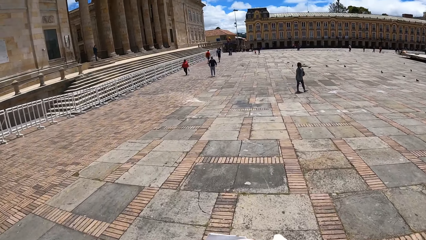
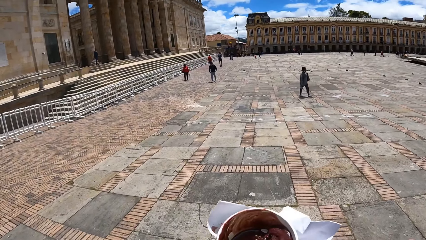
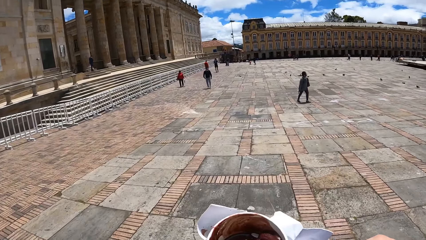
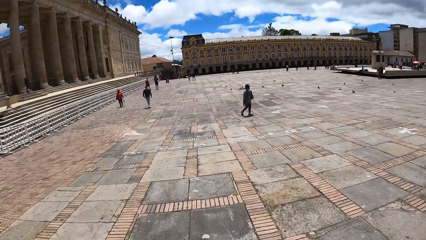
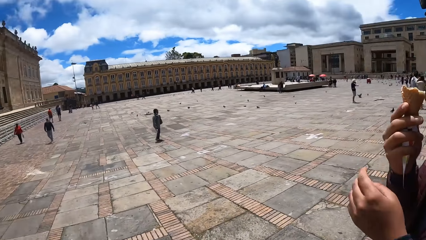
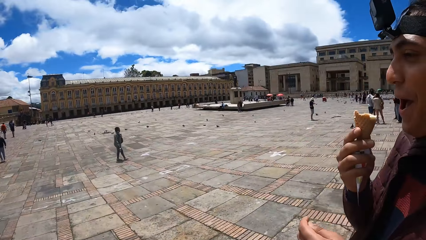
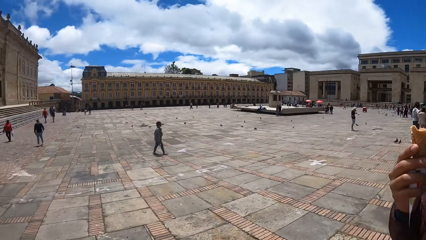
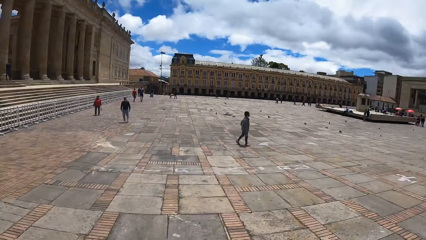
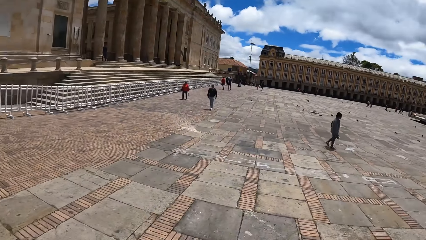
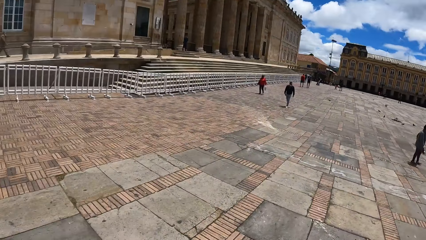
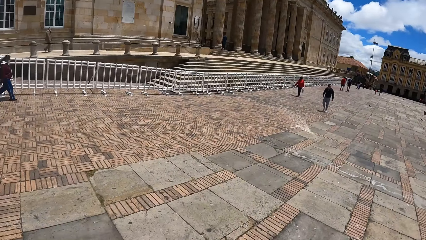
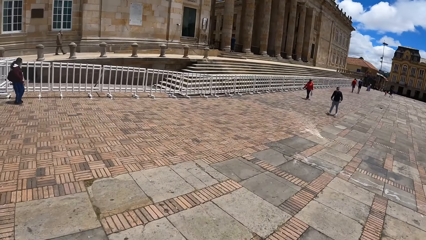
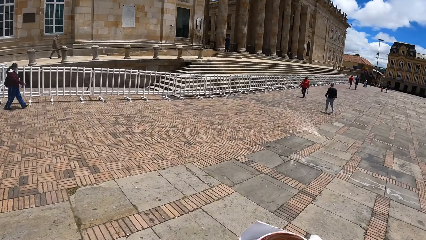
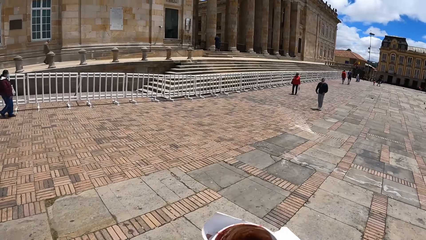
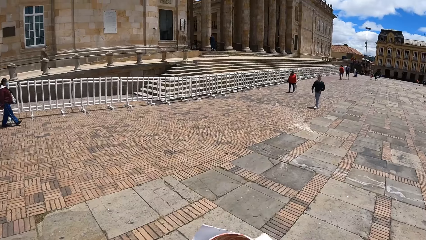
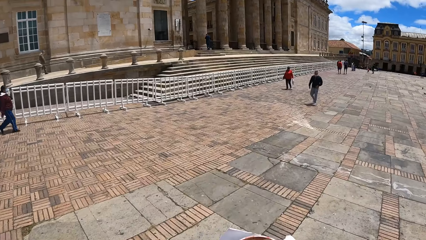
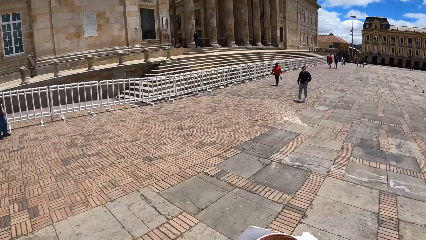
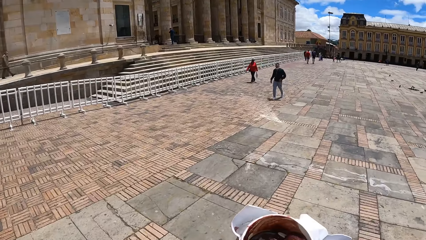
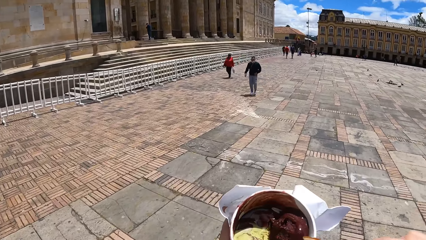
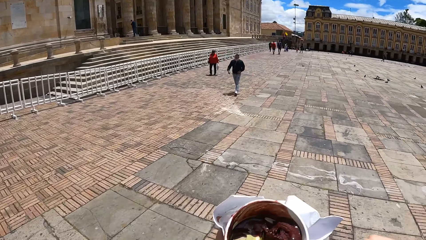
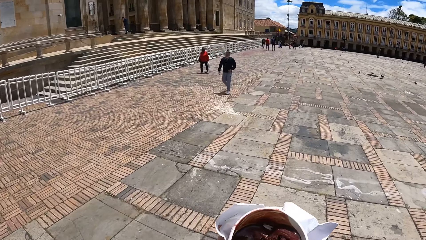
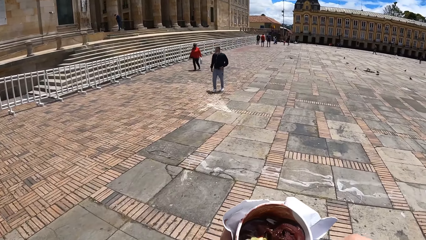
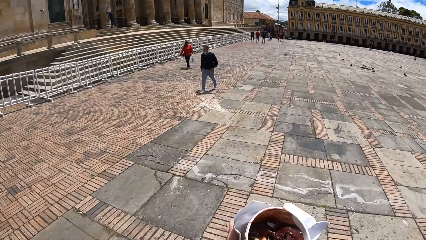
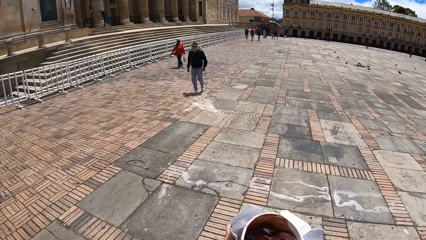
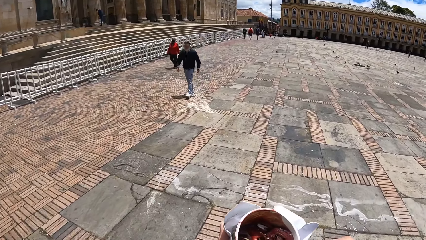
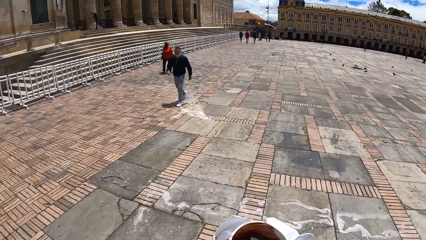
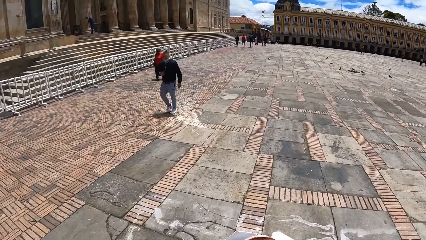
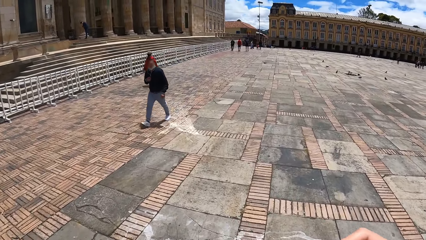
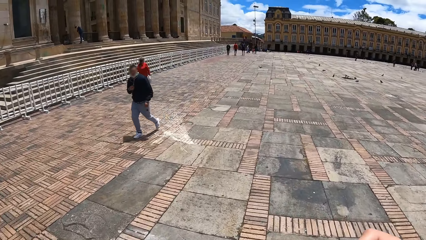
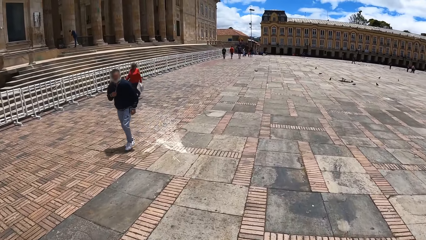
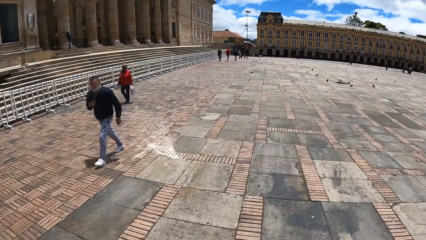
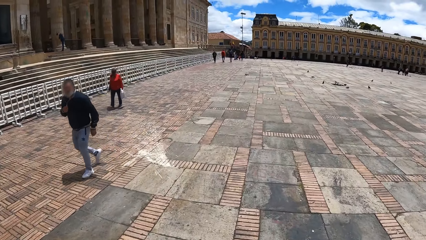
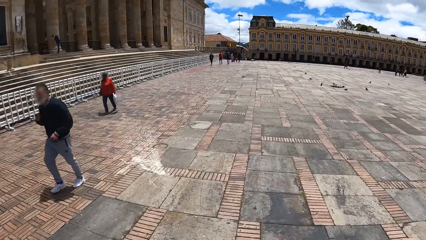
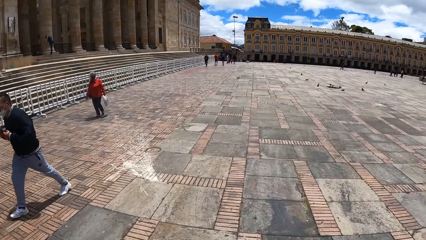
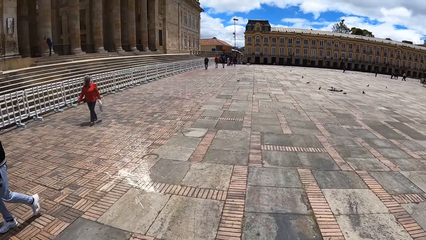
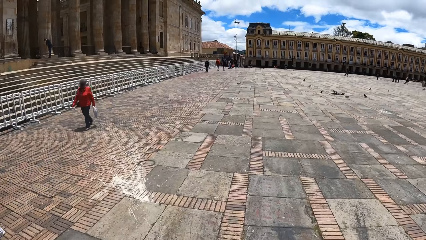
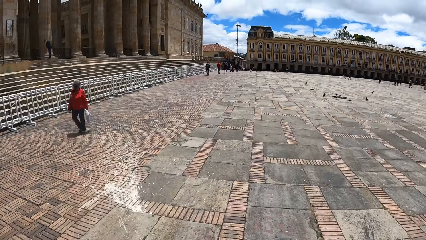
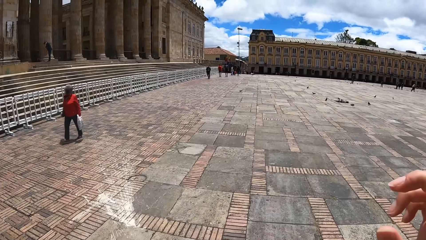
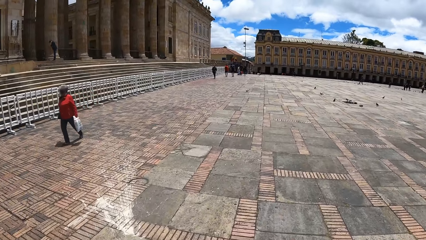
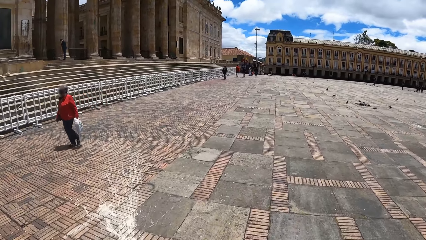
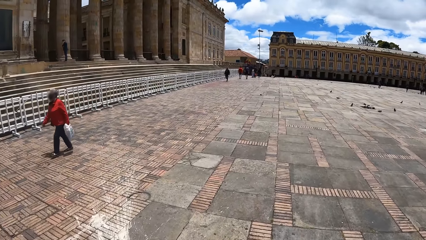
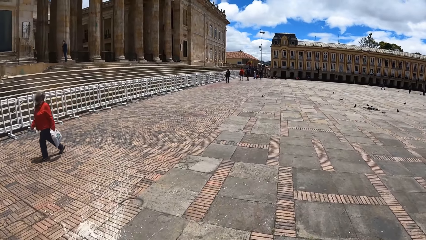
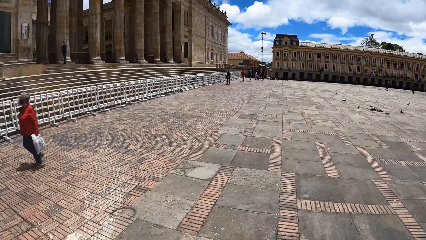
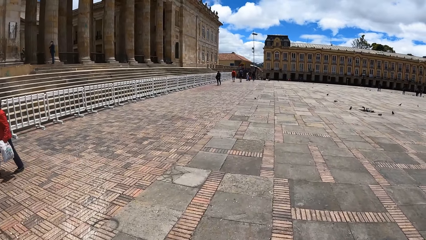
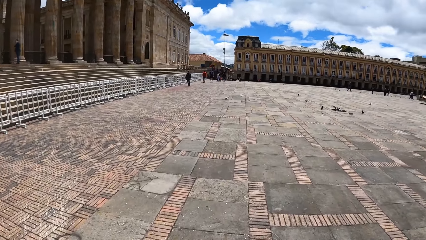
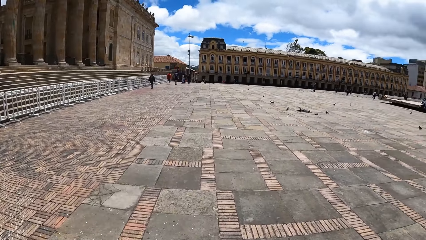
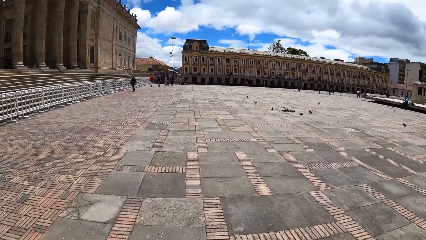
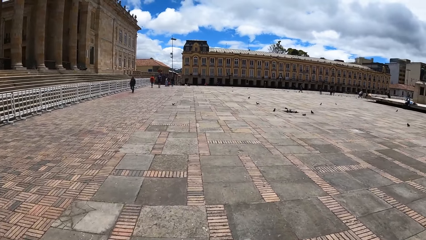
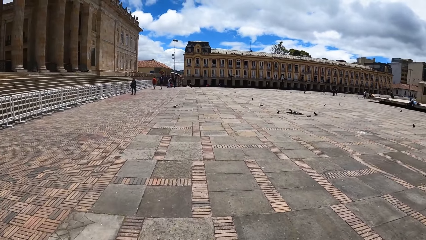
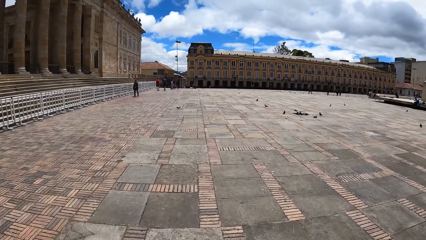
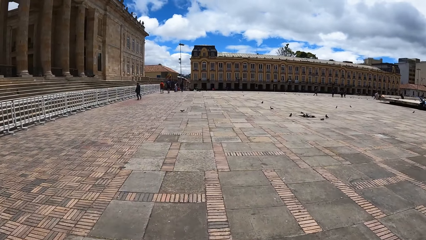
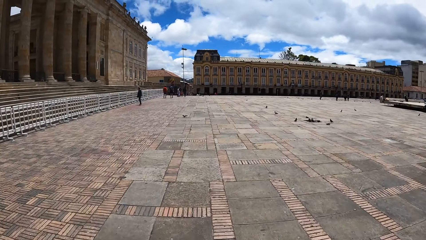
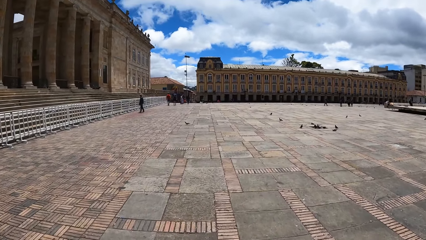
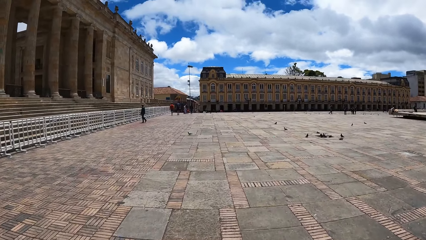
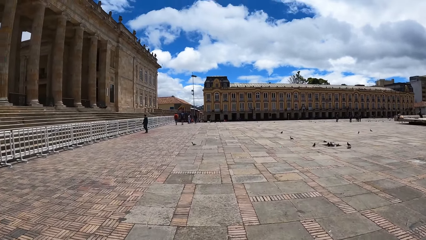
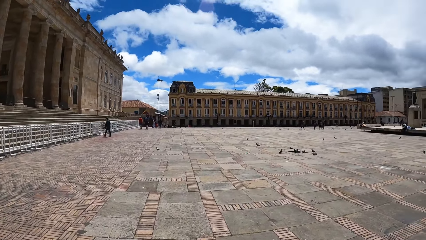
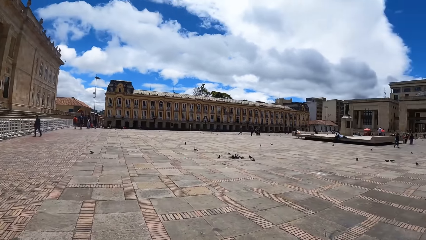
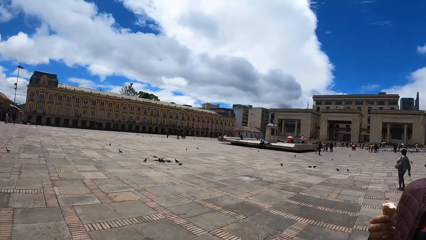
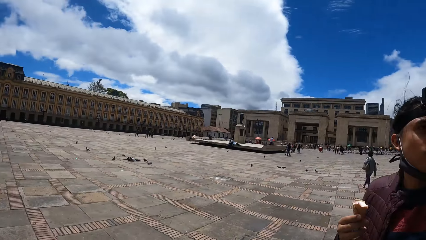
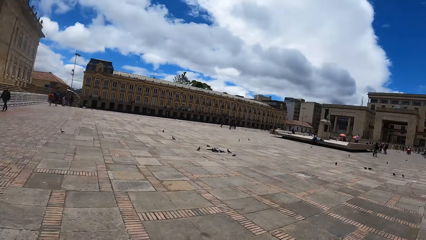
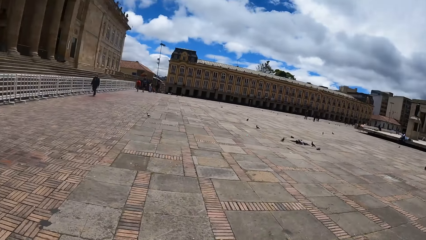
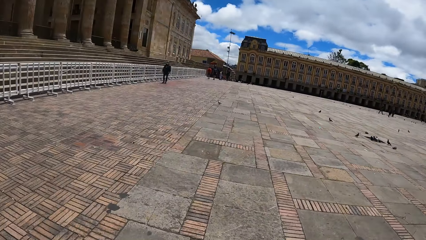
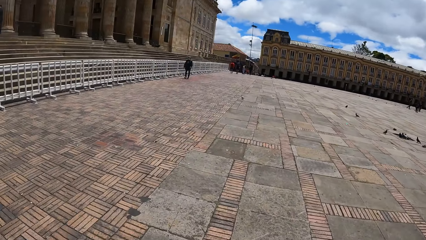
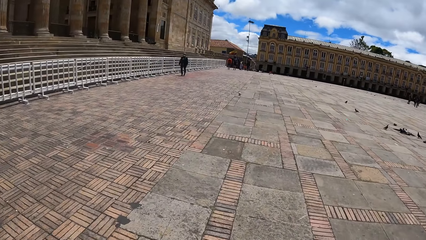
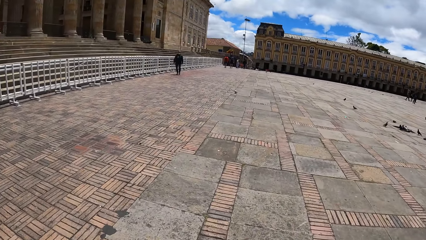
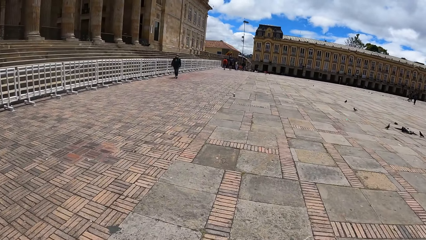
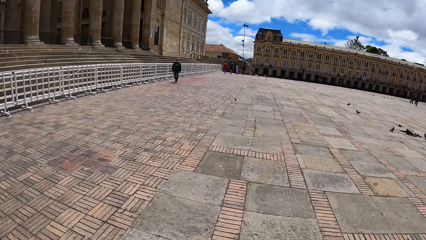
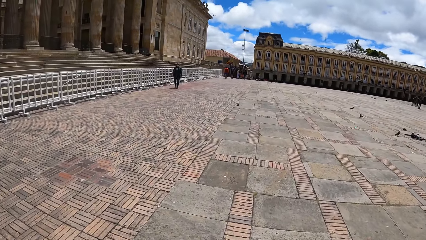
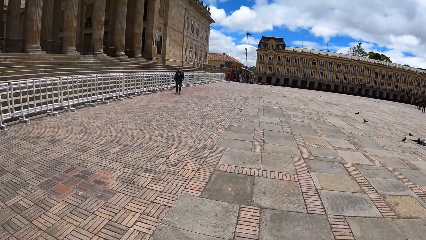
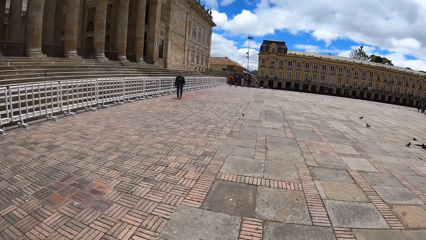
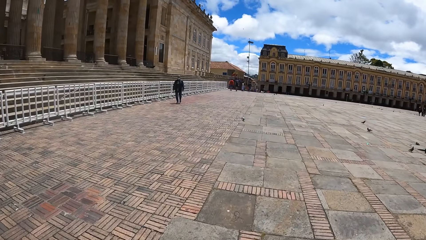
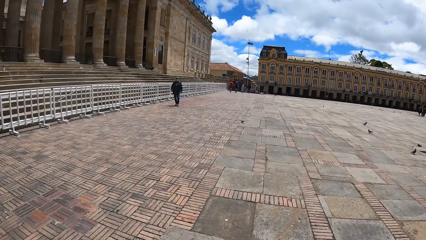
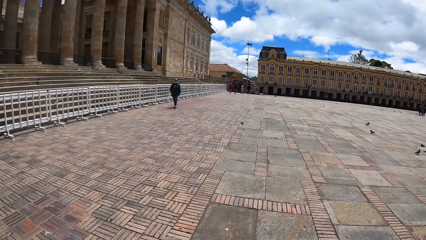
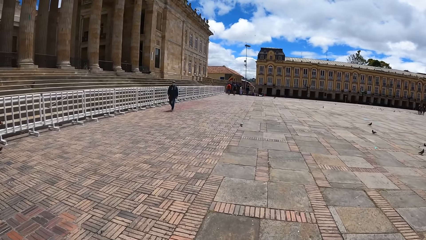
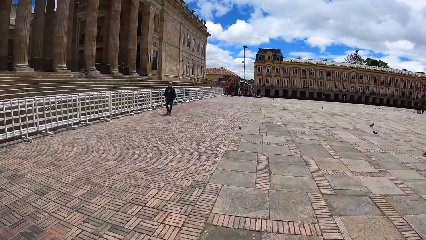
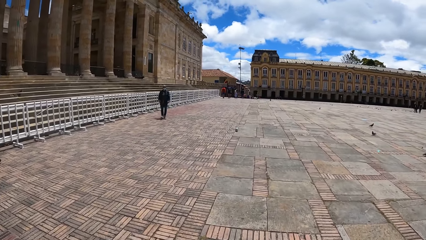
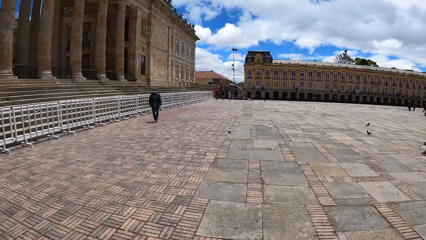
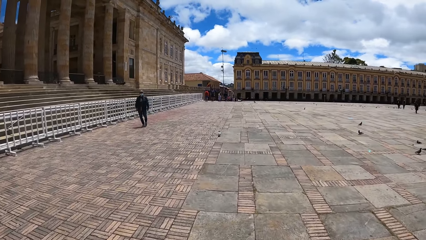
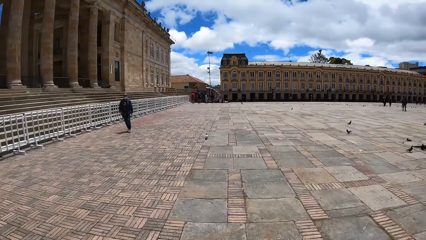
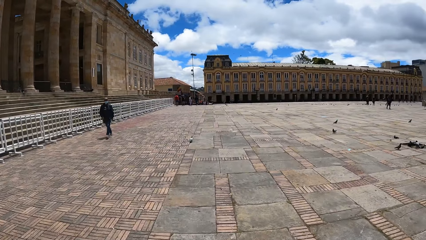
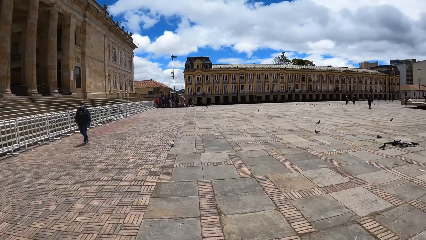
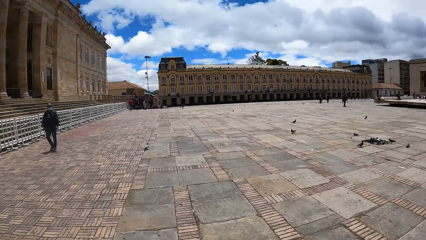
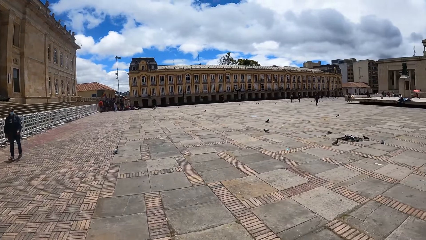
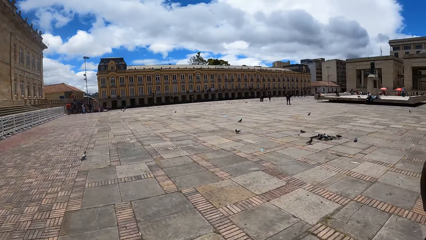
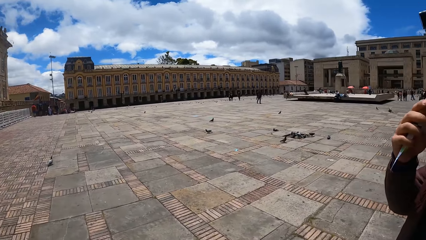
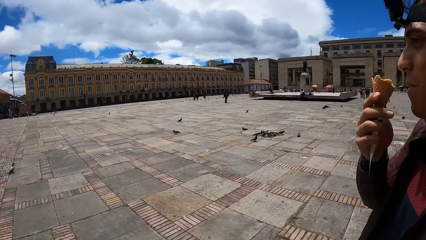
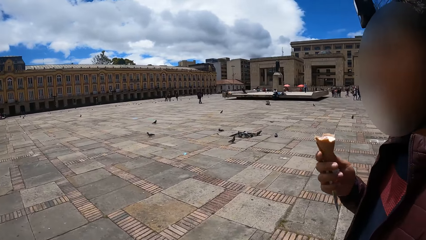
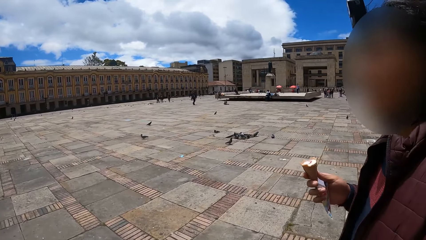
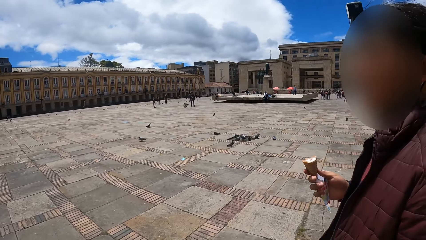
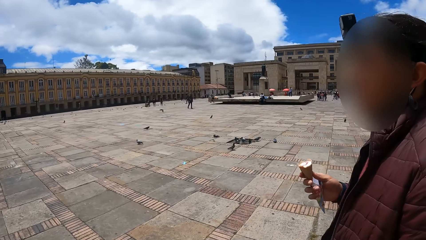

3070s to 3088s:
A man eats ice cream and walks on the sidewalk. The camera wearer walks on the sidewalk.
